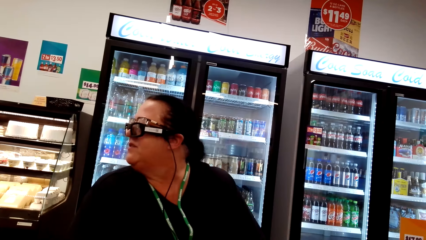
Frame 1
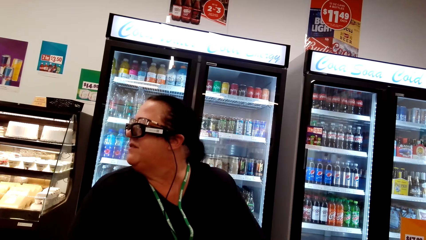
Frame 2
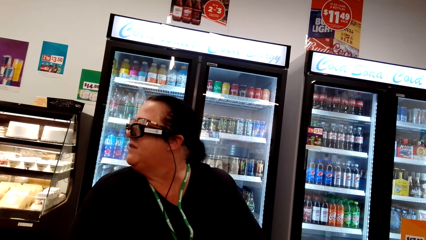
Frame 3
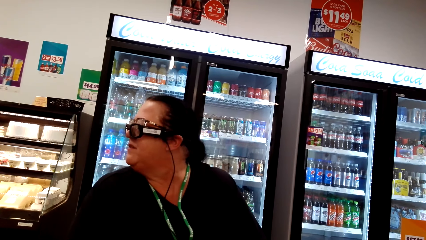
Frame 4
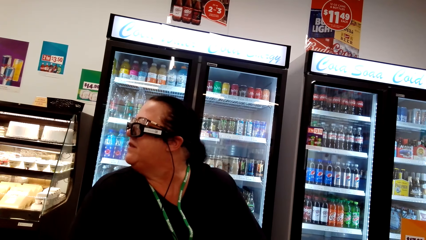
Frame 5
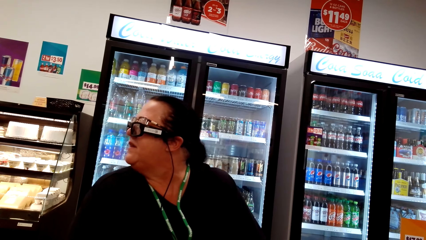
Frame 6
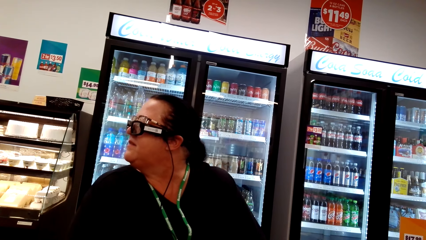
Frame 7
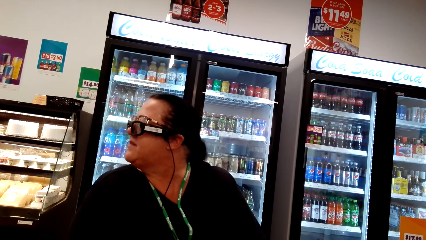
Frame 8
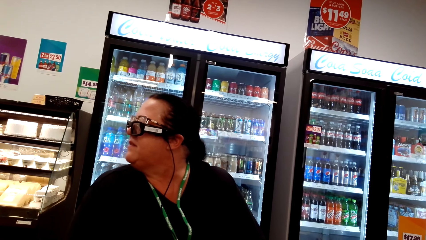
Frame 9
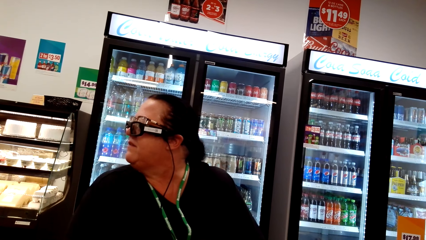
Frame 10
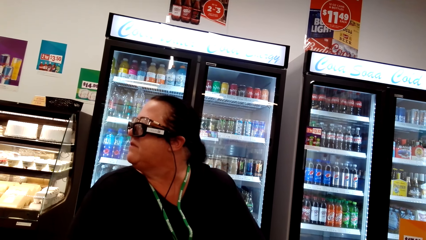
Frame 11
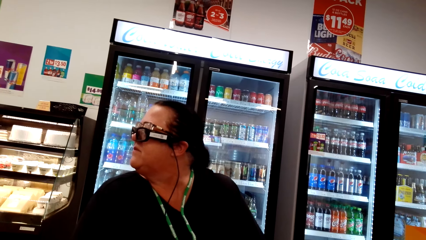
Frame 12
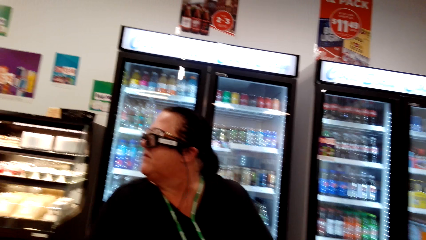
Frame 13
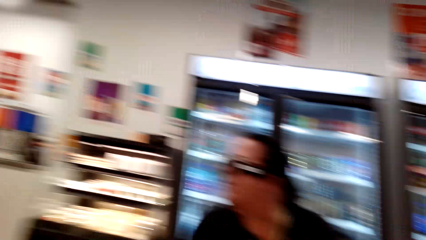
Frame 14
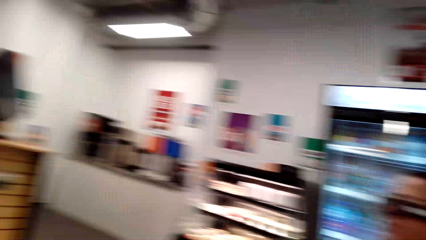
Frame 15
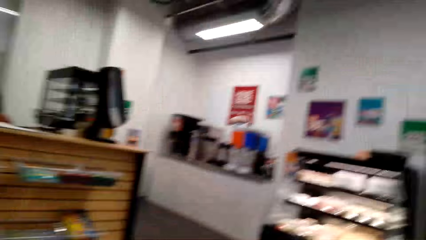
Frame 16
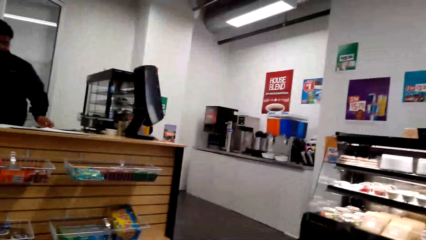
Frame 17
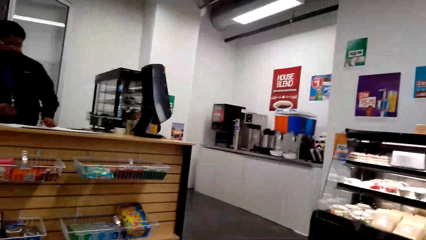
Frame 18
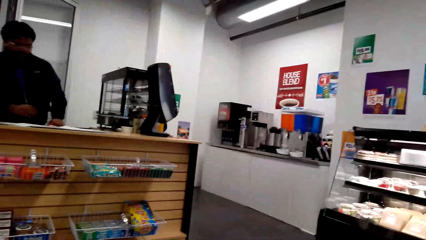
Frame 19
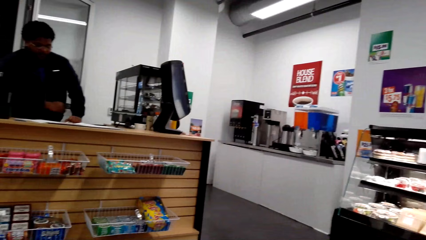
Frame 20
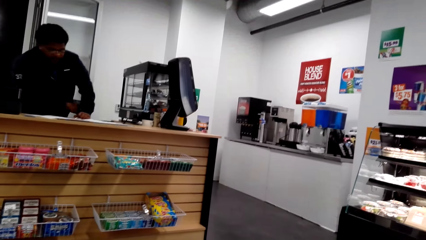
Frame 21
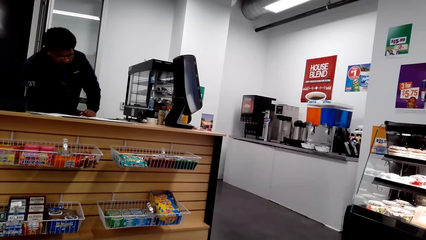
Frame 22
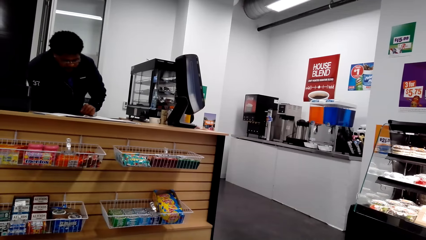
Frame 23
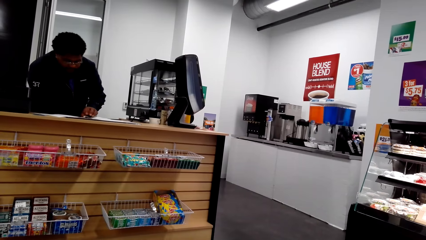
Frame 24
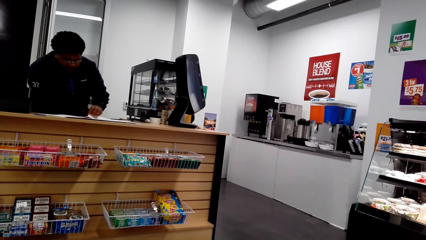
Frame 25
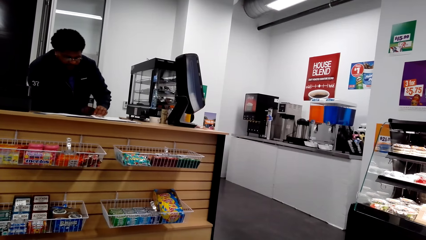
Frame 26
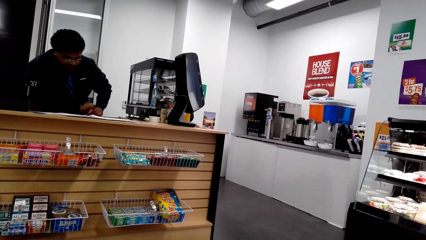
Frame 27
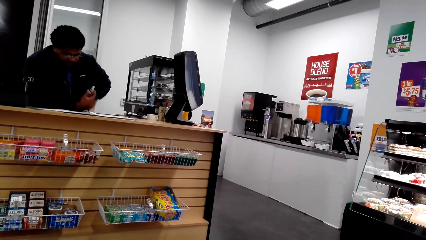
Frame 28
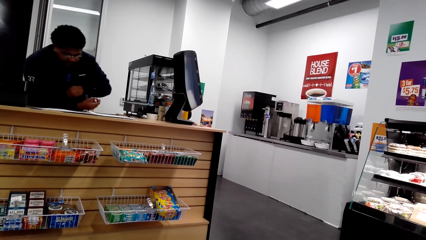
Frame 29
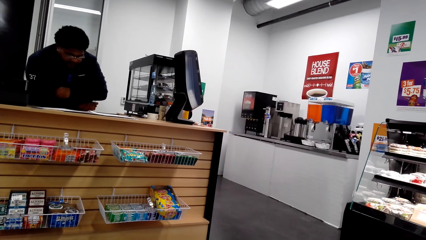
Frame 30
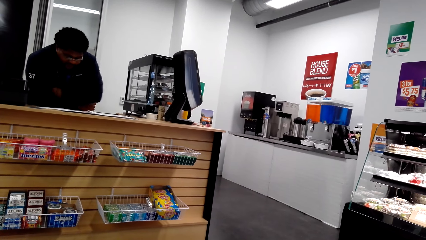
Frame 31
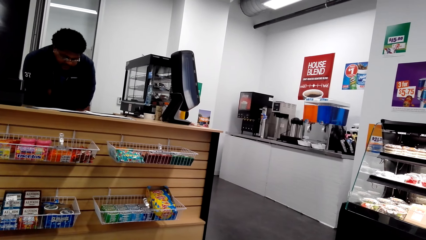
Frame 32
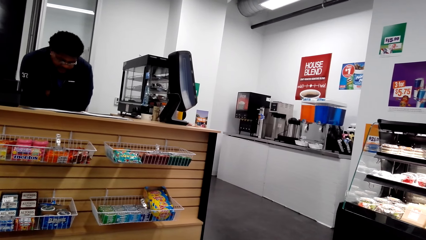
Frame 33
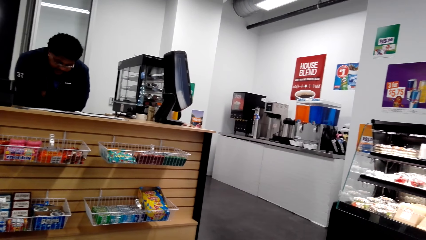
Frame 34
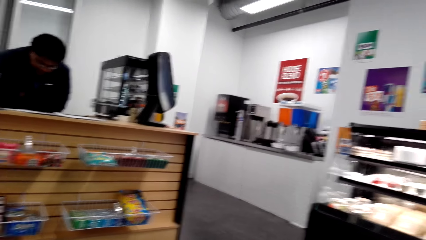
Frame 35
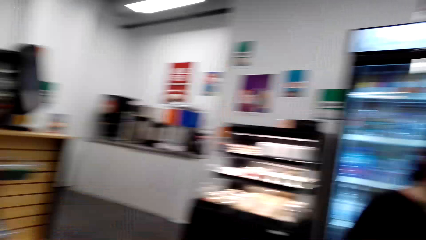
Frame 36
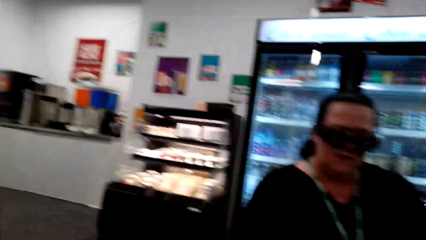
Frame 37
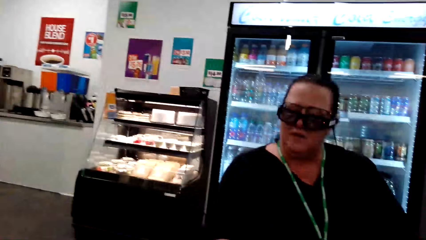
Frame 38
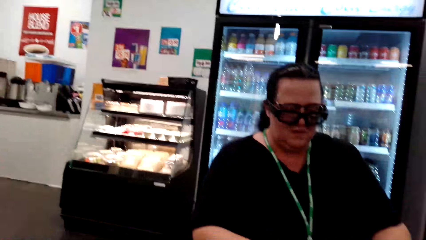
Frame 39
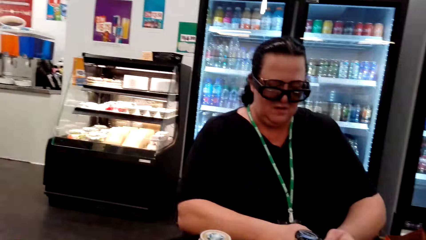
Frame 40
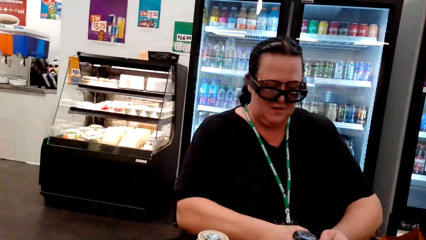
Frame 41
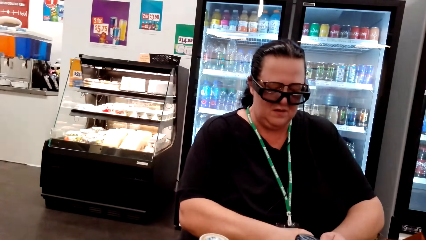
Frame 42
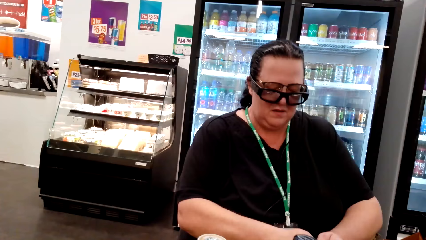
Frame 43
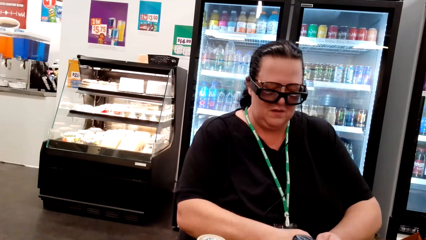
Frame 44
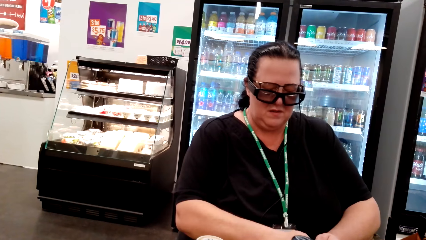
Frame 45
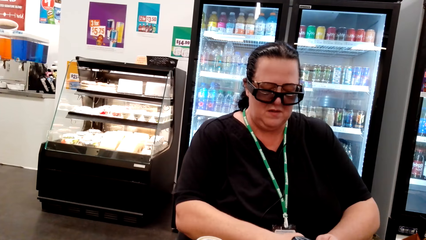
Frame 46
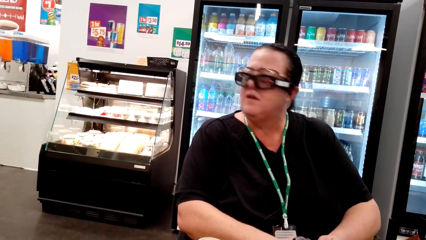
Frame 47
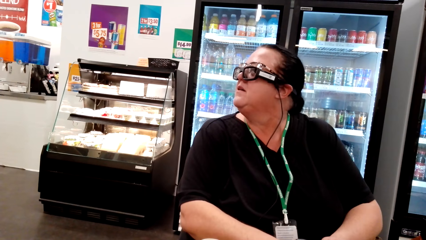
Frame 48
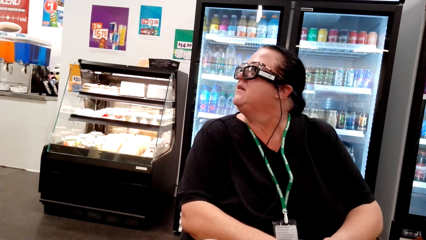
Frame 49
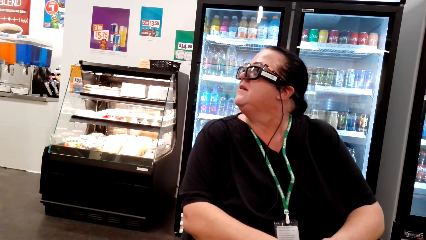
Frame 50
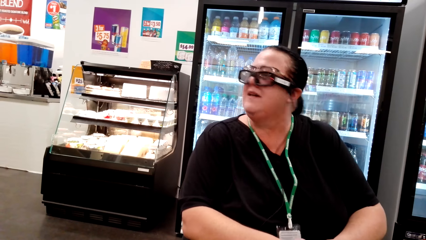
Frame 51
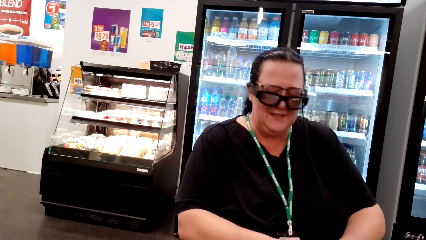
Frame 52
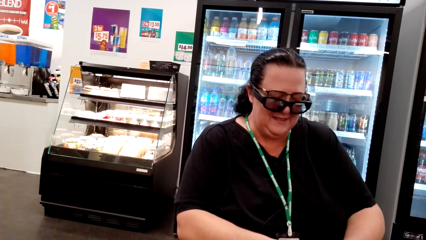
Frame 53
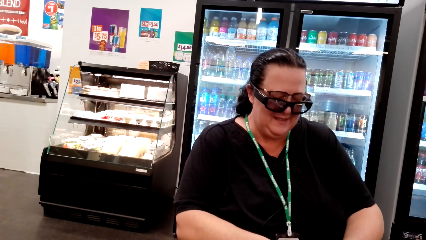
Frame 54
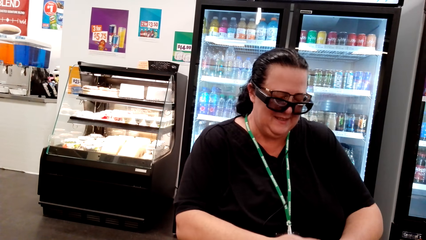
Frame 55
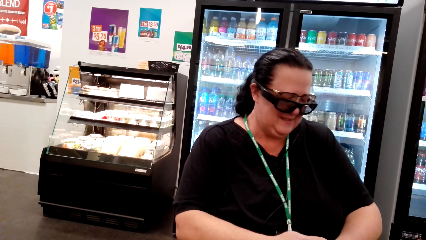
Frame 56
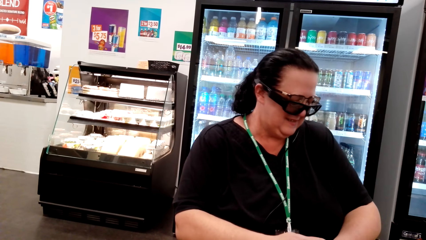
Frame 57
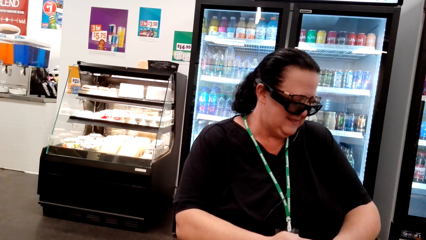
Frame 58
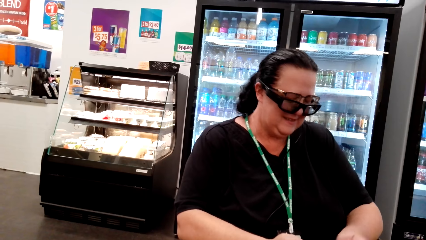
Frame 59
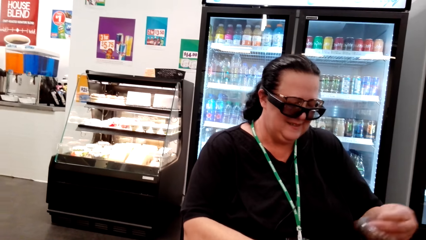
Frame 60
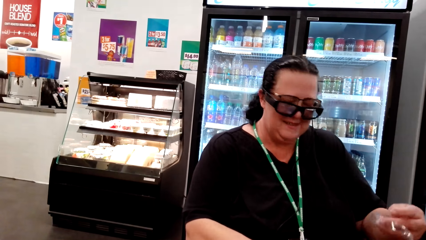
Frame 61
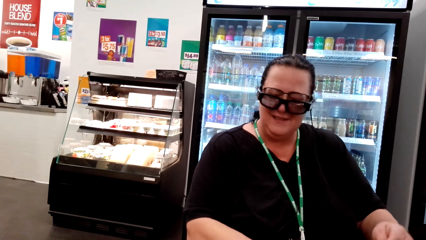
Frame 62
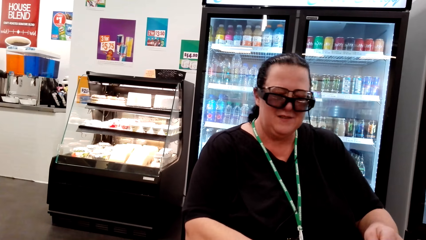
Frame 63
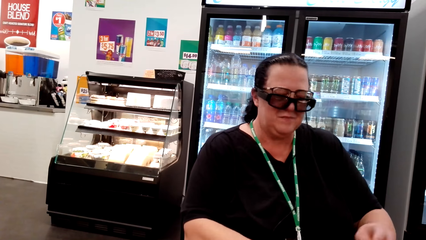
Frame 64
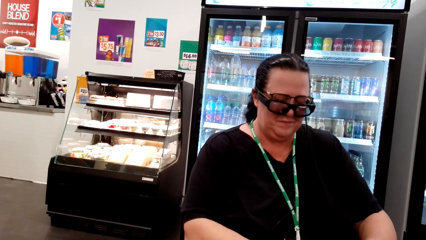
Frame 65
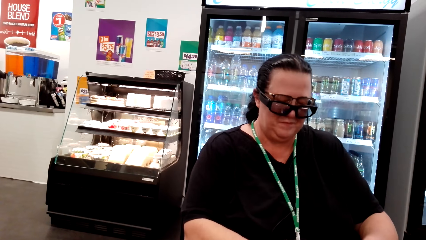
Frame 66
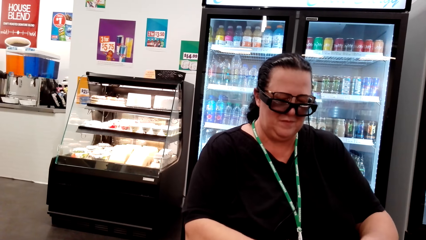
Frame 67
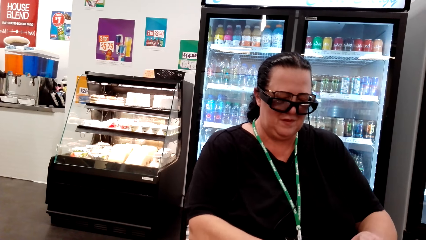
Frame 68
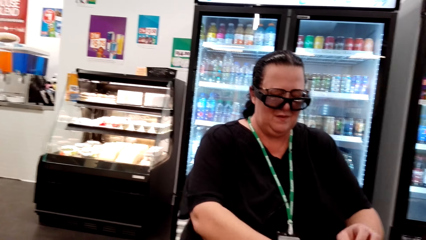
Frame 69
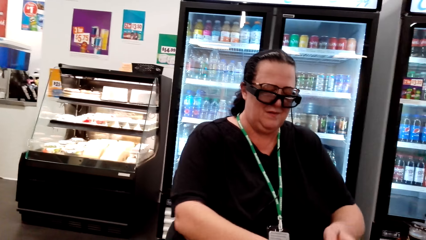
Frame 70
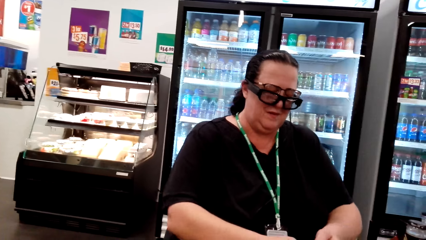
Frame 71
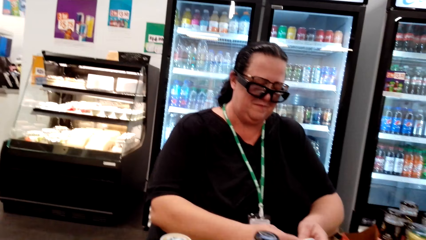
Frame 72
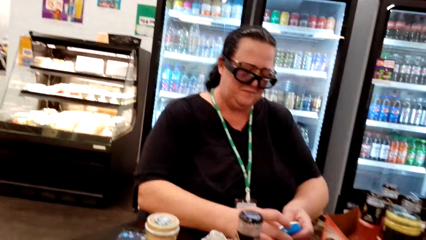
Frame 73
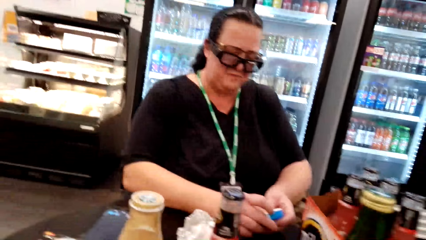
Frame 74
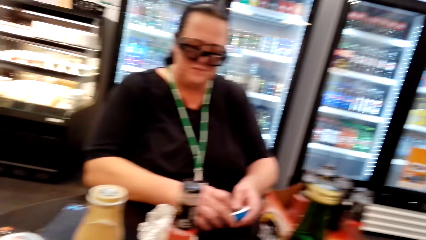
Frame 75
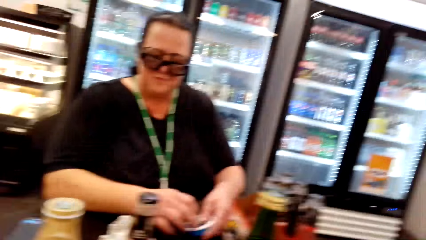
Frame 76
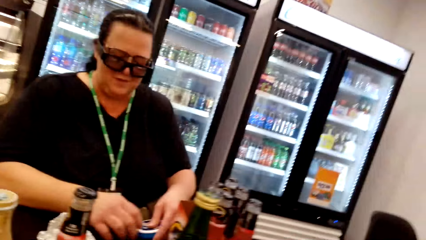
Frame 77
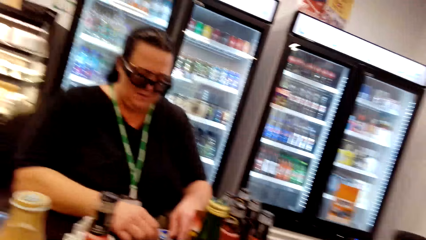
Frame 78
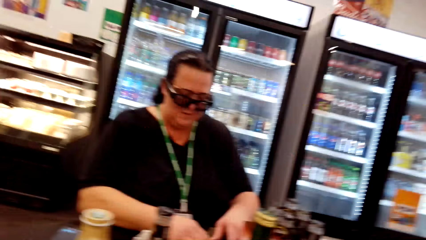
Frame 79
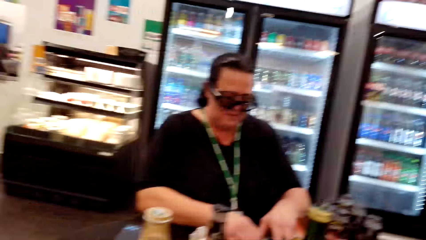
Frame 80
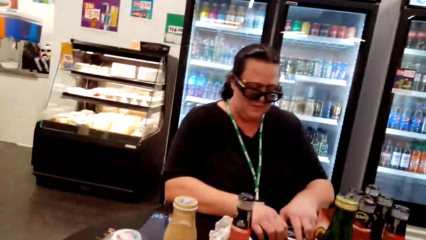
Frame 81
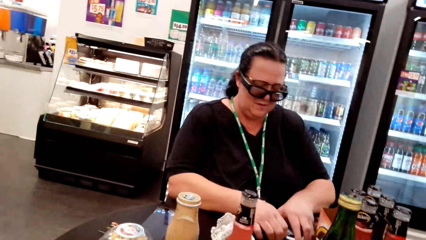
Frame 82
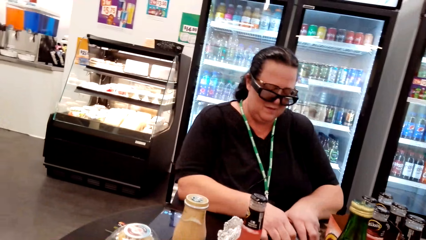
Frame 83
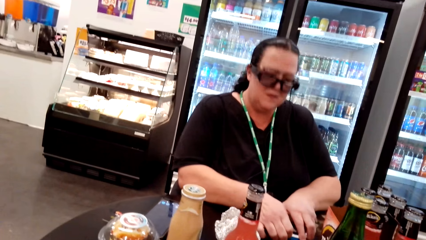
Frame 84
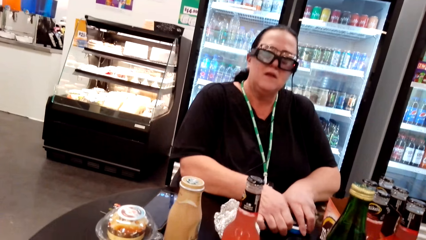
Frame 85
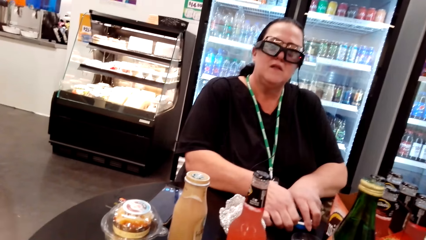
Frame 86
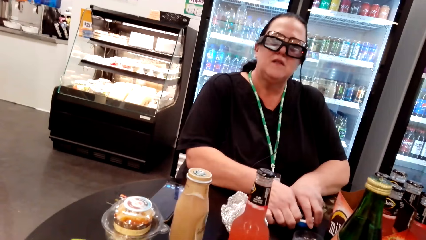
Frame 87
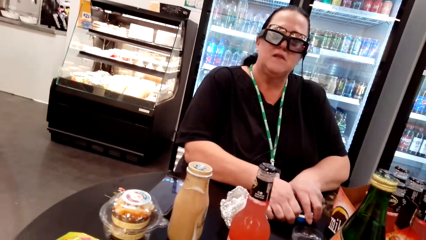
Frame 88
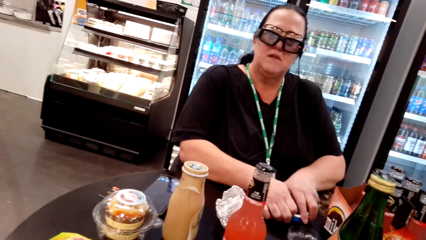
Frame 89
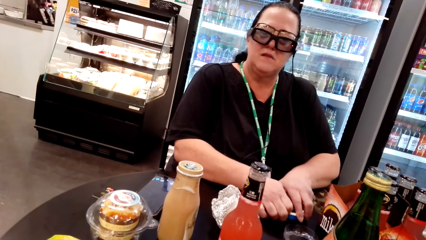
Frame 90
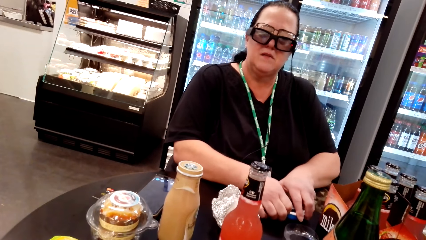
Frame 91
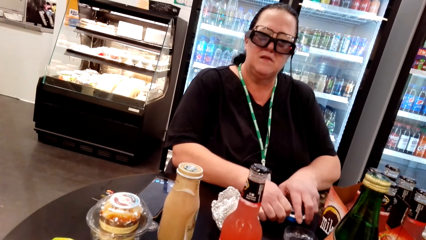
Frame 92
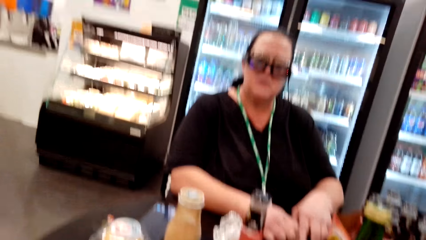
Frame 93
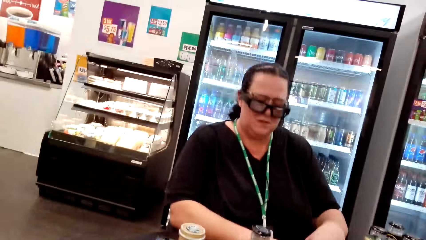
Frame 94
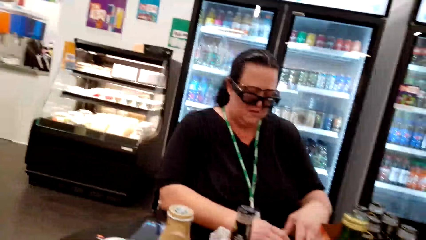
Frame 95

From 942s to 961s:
The woman looks aside. The woman looks around the shop. The camera wearer looks at the man. Another man leans on the desk, pulls aside a paper and folds his hands. The first man converses with the camera wearer. The camera wearer looks at the woman. The woman looks aside. The first man converses with the camera wearer. The woman holds something firmly. The first man converses with the camera wearer.
